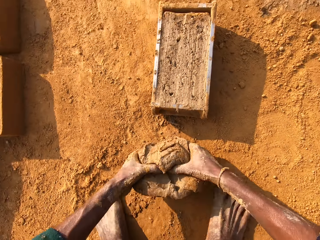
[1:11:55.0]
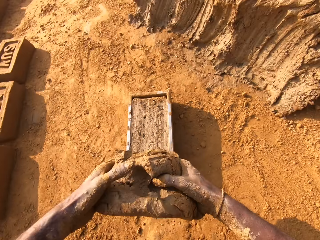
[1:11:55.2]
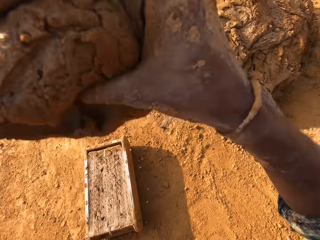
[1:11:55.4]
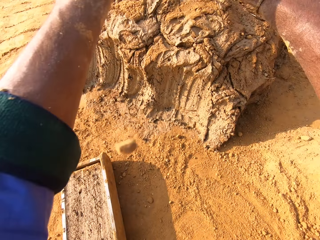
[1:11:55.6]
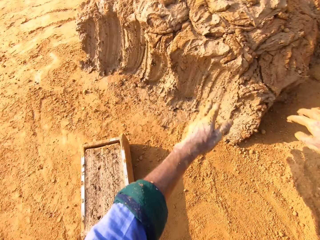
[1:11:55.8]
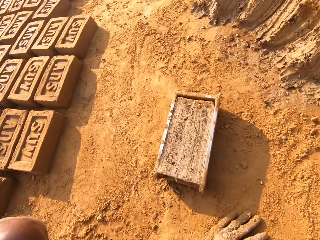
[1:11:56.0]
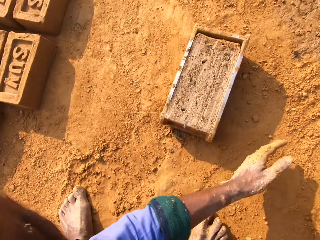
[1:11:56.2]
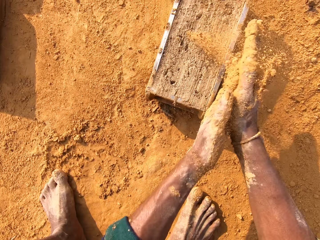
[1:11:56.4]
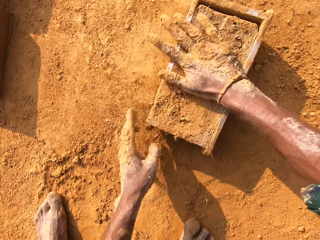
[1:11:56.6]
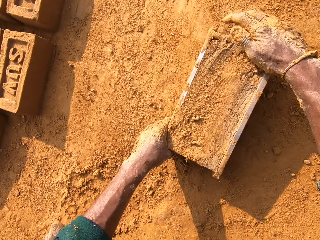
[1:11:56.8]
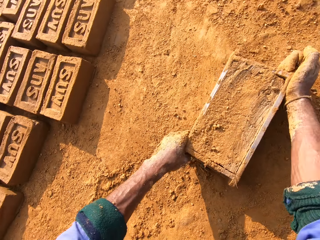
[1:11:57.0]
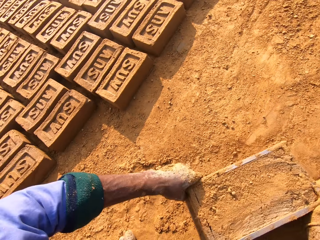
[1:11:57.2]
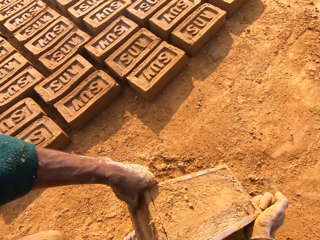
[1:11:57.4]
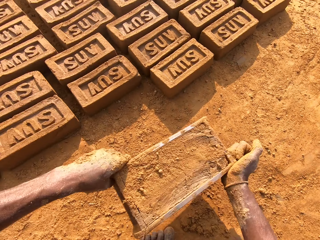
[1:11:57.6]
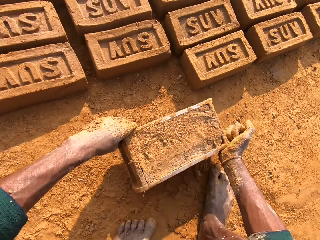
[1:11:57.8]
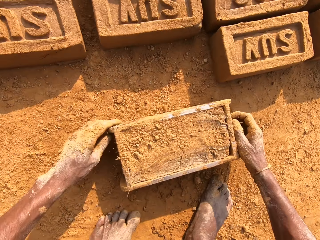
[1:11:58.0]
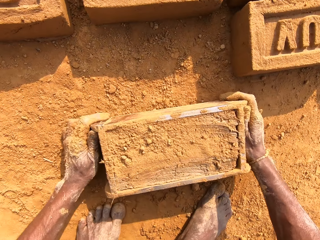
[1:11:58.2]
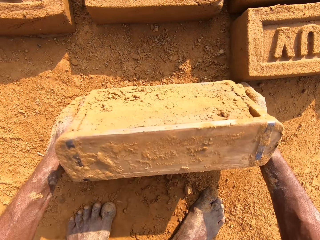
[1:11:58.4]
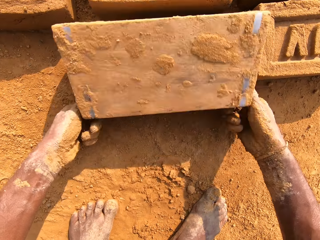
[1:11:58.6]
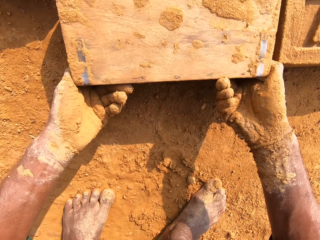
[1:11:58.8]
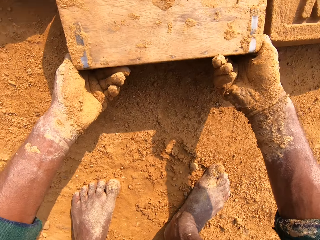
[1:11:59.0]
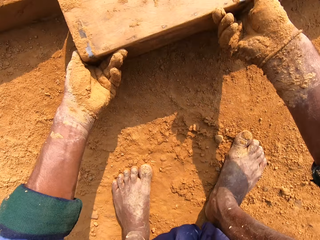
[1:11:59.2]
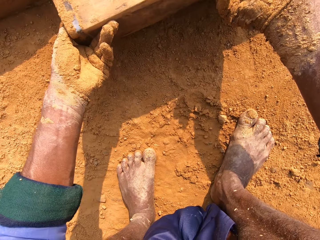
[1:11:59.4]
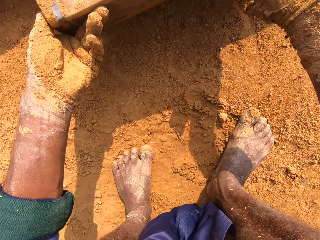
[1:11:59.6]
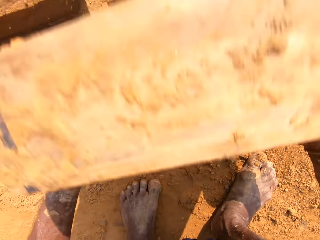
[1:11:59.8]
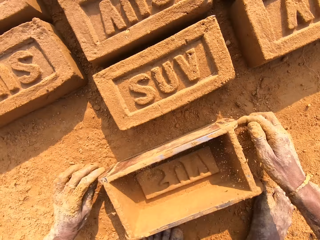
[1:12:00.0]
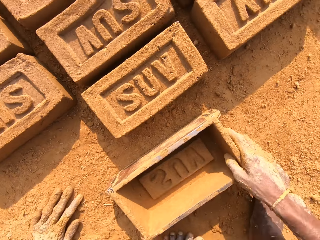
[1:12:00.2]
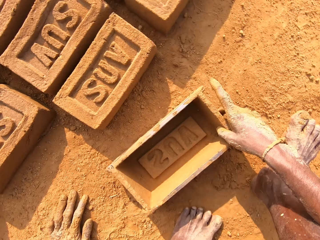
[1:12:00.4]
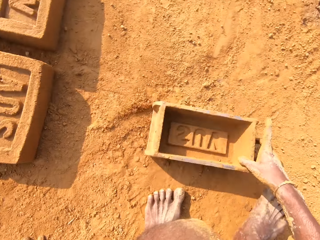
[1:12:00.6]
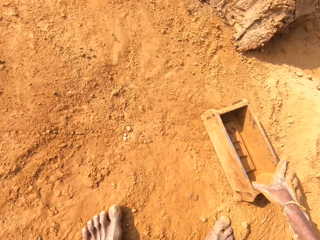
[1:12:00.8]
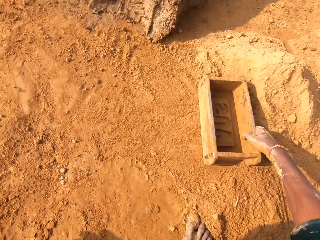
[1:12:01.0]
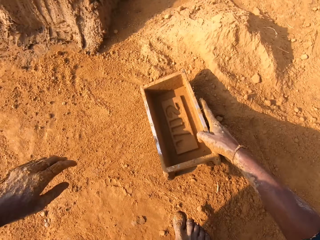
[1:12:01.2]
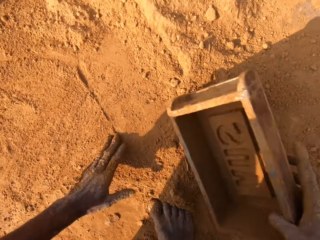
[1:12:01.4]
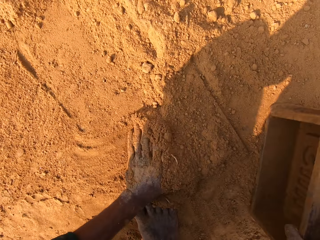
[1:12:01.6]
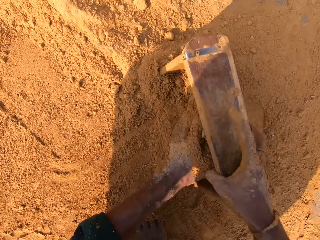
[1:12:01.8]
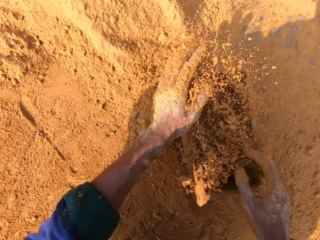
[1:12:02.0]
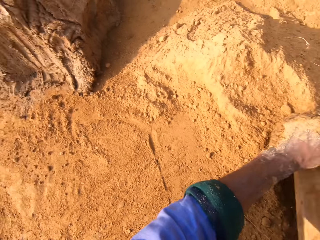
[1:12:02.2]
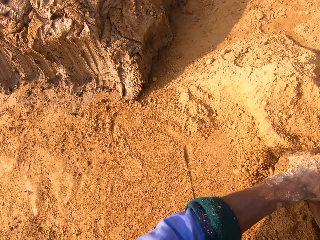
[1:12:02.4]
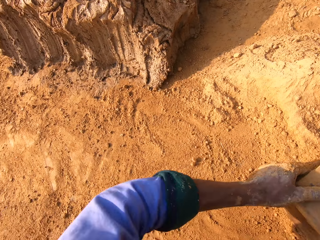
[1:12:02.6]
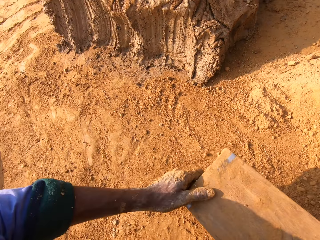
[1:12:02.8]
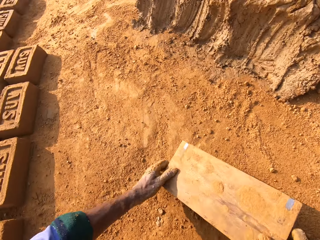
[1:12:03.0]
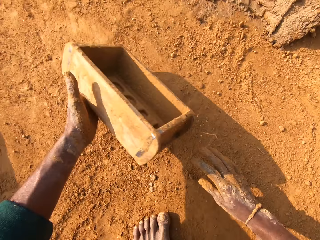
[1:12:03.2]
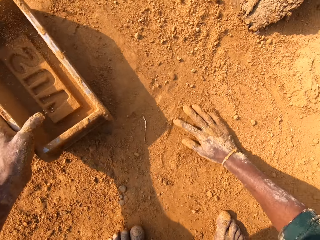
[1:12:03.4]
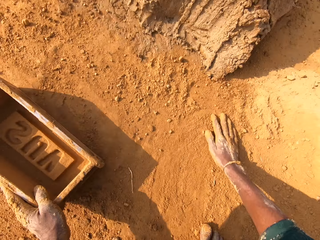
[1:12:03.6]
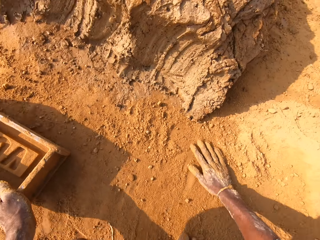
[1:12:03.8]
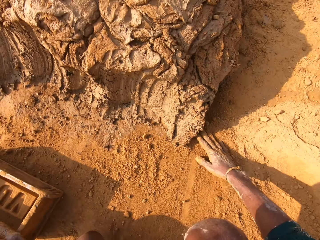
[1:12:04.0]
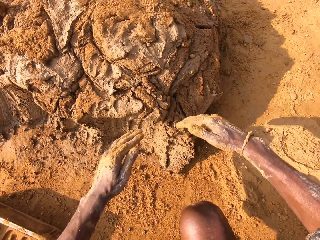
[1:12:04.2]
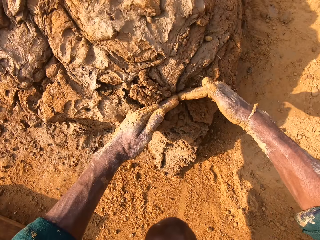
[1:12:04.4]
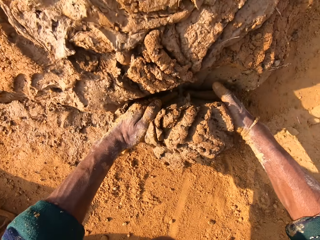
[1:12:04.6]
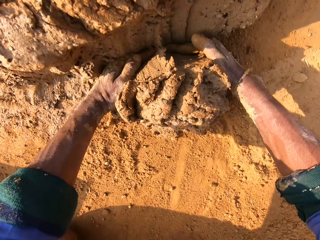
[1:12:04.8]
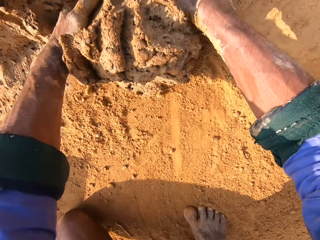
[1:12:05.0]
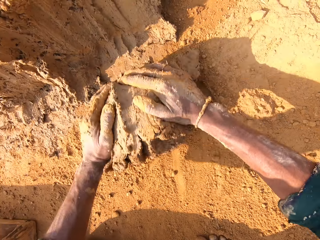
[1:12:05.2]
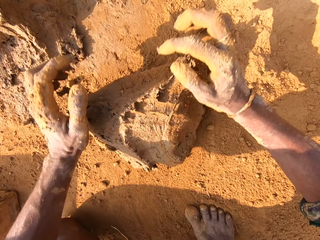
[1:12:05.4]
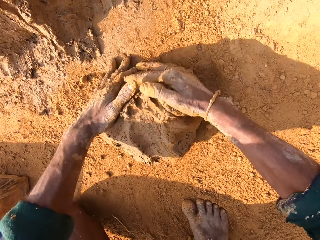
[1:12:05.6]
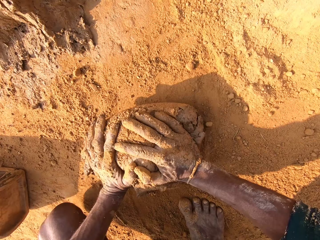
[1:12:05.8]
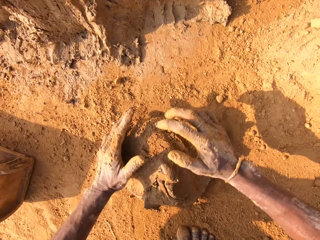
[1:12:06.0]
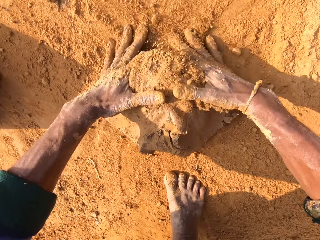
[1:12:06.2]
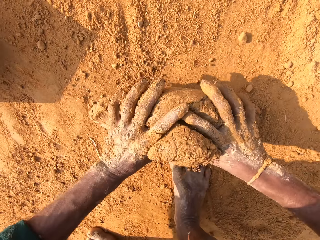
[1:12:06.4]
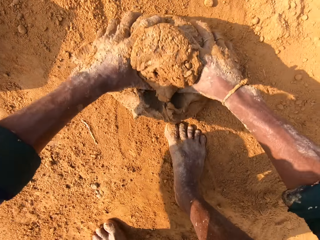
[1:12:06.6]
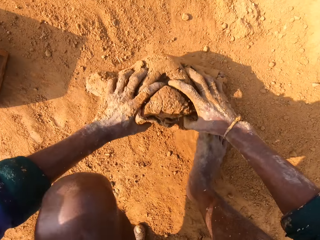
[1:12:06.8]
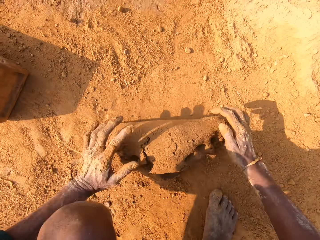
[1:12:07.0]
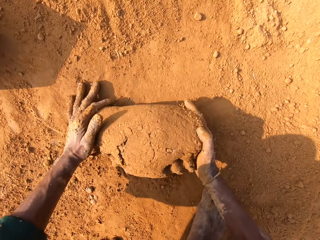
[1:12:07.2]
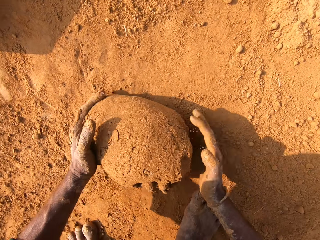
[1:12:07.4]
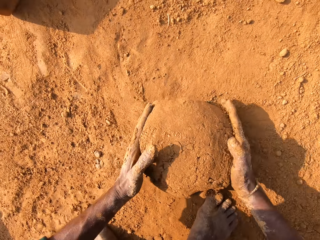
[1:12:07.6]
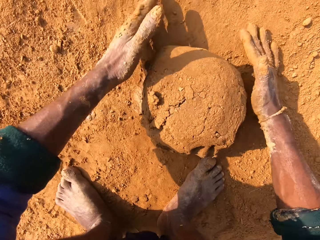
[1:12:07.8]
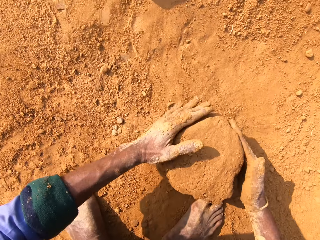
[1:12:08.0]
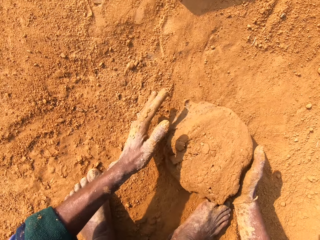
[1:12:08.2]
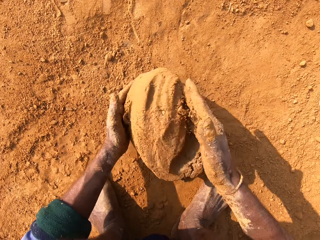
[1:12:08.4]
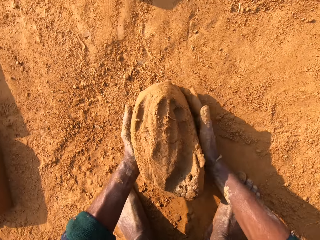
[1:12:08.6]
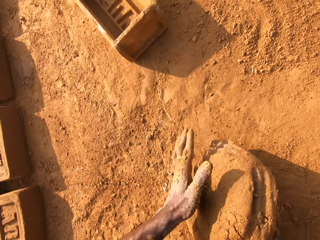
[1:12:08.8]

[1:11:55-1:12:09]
The camera wearer removes excess clay. They put back the clay. They put sand on the brick mold. They put the clay brick on the ground. They put sand into the brick mold. They remove sand from the brick mold. They scoop the clay. They roll the clay.

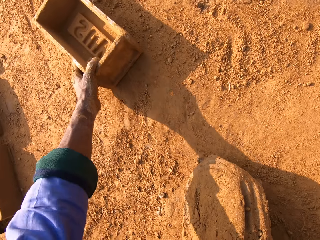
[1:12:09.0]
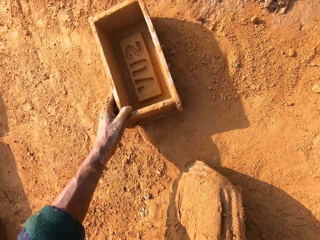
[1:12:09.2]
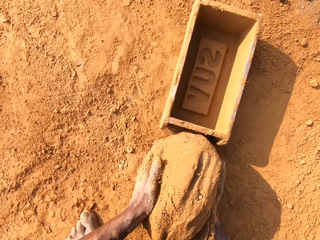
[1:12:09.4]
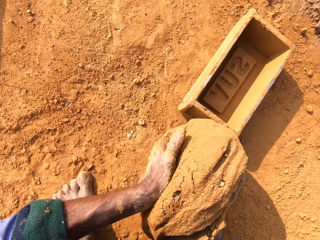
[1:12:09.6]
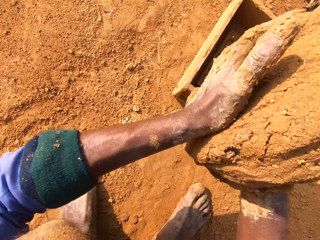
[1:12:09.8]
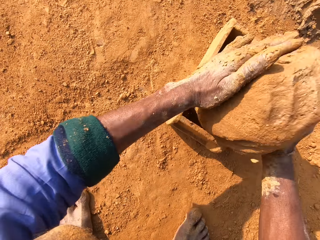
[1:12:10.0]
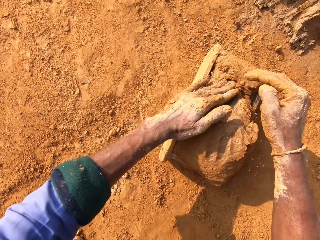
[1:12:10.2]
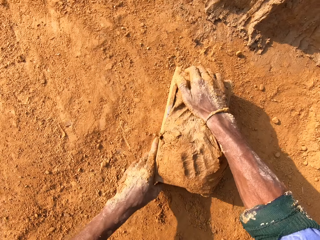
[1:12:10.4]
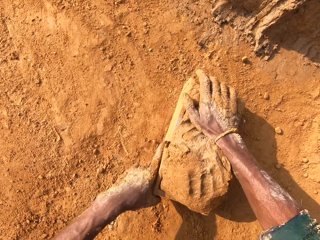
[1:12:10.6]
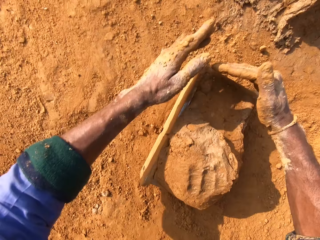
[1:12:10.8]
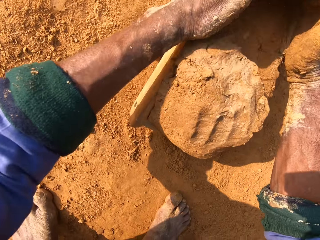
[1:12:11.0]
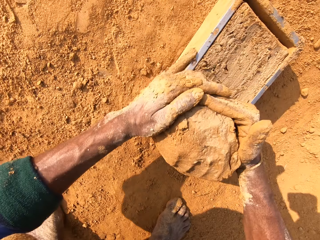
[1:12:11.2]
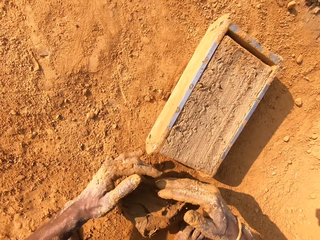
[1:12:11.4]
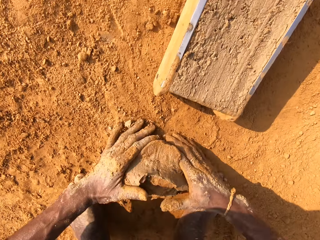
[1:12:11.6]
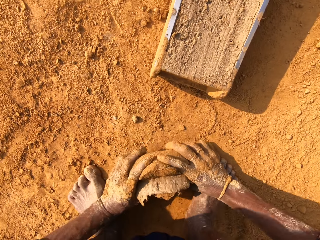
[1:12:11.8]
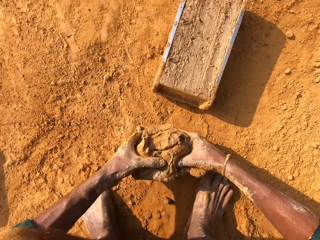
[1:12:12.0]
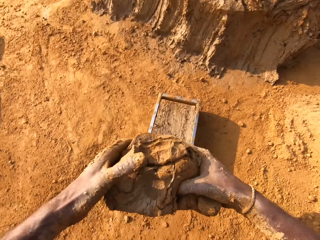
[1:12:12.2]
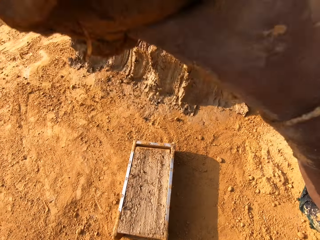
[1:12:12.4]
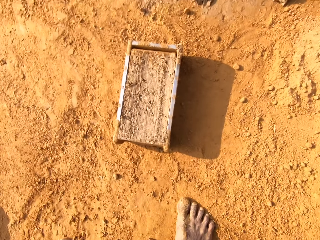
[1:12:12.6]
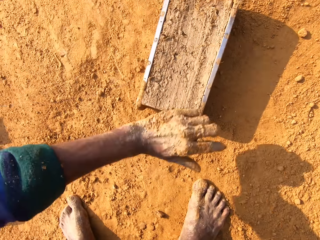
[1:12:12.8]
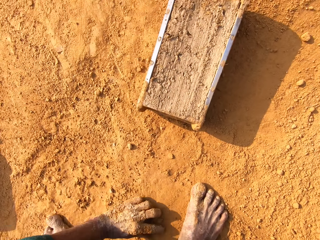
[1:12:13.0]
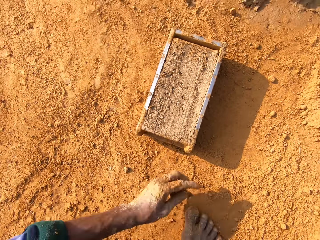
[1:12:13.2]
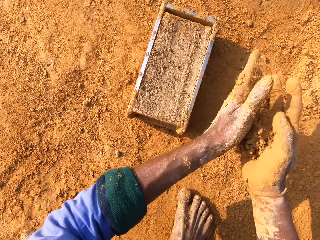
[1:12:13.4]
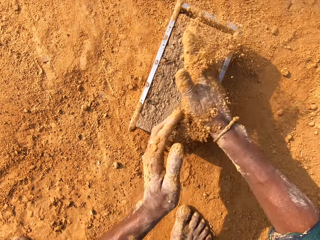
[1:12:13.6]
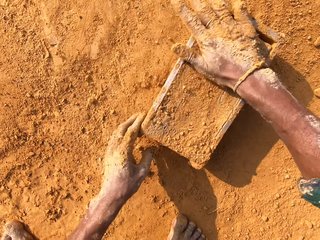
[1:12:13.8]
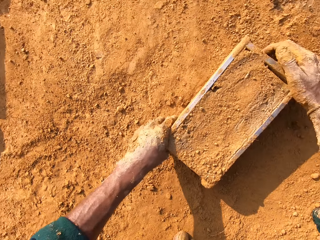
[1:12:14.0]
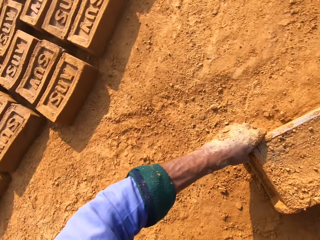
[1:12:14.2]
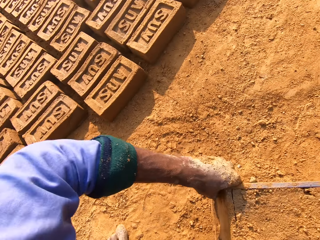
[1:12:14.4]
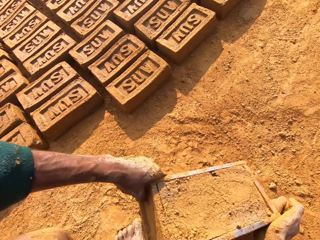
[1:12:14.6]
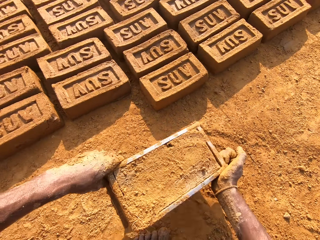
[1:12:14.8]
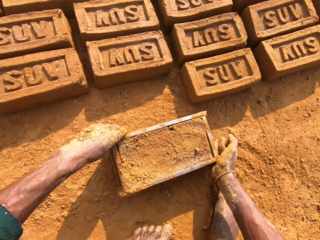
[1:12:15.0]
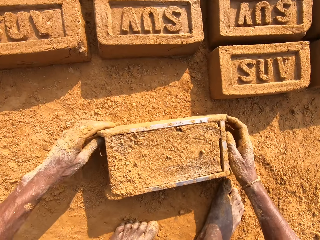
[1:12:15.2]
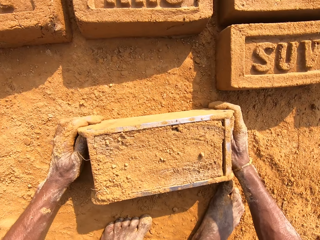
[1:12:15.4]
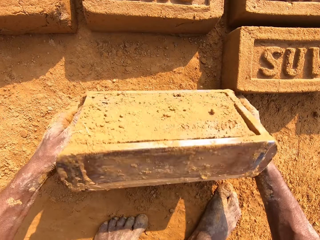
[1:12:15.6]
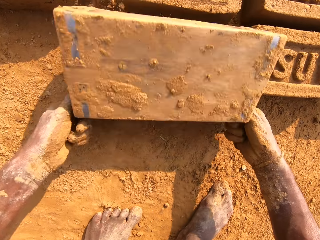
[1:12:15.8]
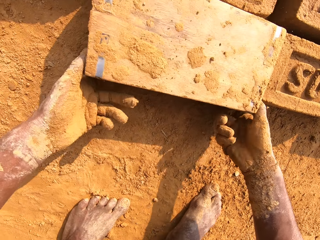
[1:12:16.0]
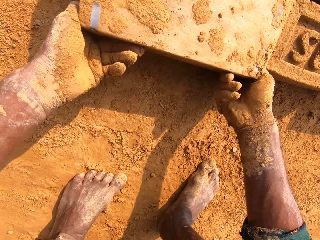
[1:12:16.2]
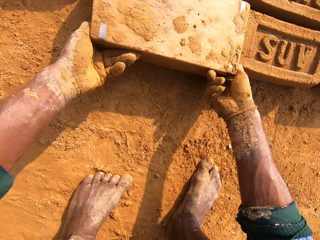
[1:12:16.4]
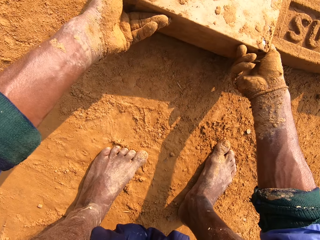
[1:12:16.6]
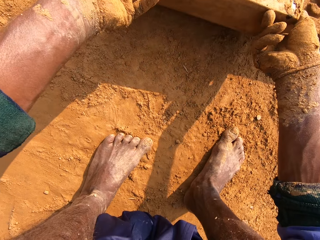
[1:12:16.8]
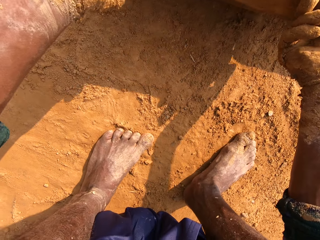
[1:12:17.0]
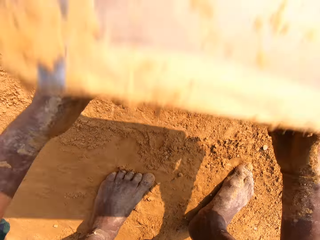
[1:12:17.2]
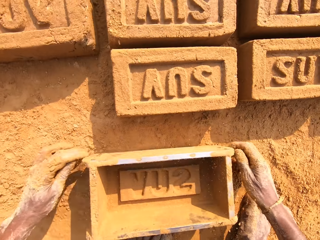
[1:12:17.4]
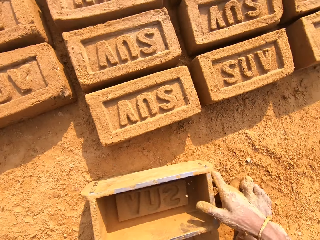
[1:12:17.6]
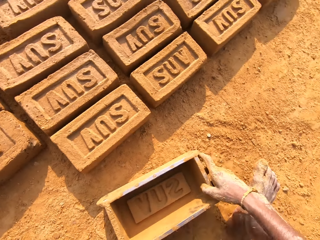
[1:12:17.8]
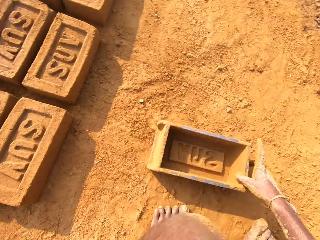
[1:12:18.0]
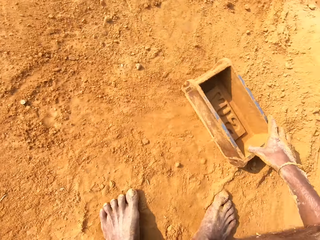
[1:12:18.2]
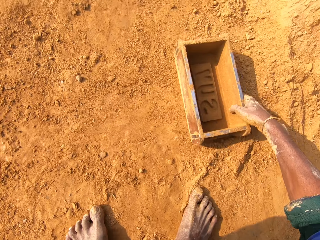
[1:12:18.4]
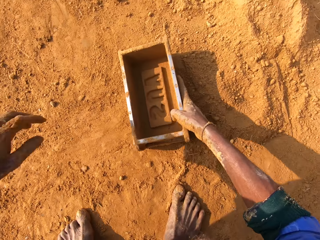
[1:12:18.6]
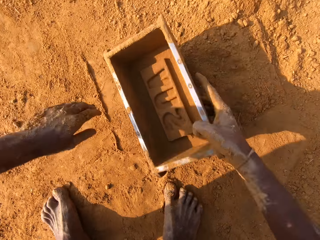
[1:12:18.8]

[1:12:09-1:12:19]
The camera wearer puts the clay inside the brick mold. They remove excess clay. They put back the clay. They put sand on the brick mold. They put the clay brick on the ground. They put the box down.
